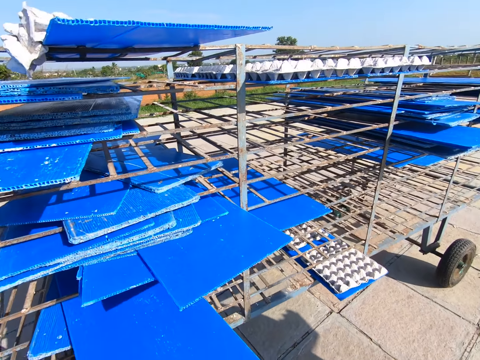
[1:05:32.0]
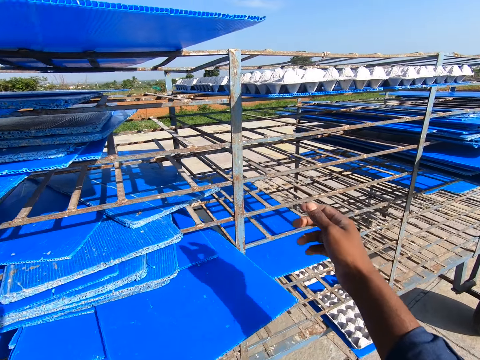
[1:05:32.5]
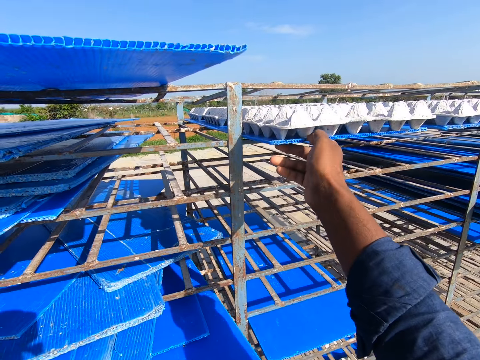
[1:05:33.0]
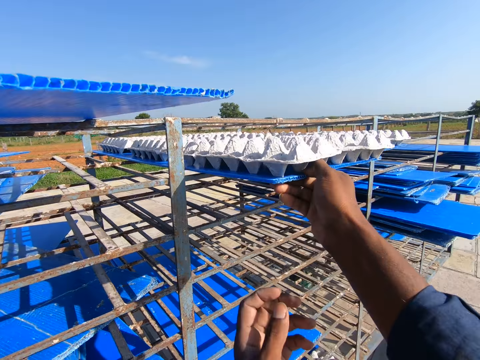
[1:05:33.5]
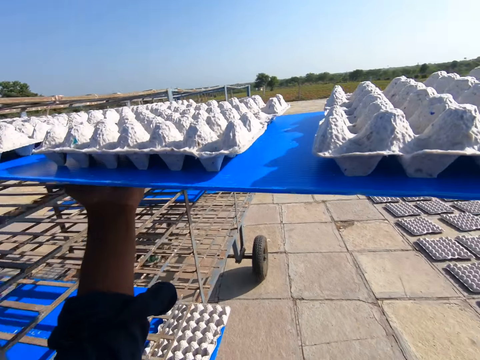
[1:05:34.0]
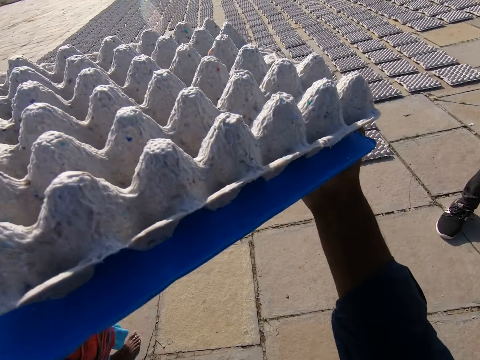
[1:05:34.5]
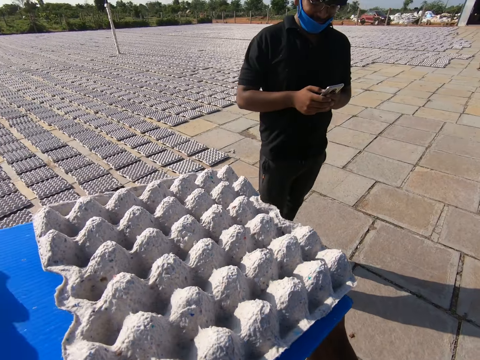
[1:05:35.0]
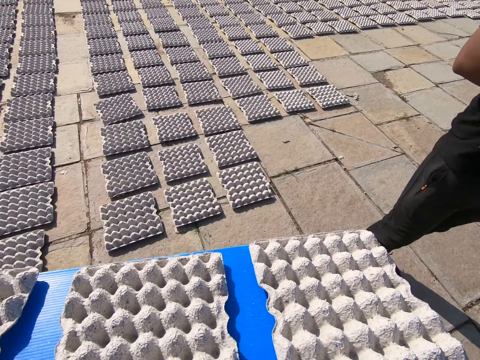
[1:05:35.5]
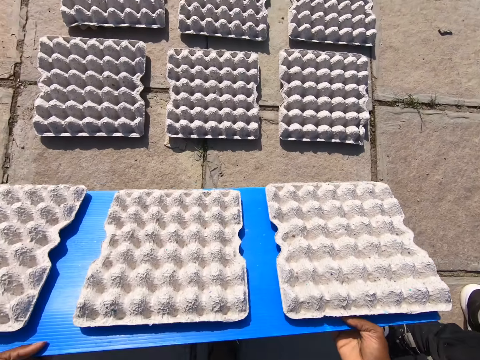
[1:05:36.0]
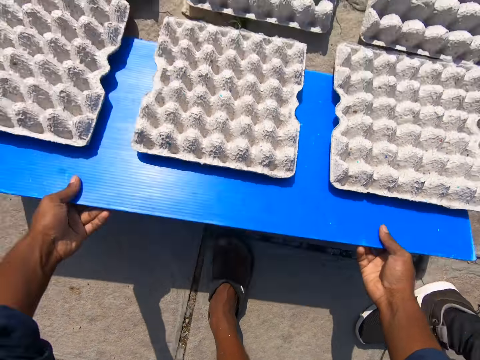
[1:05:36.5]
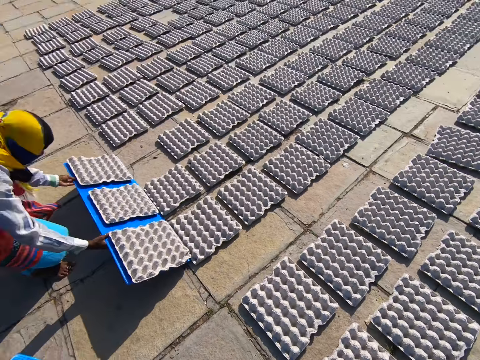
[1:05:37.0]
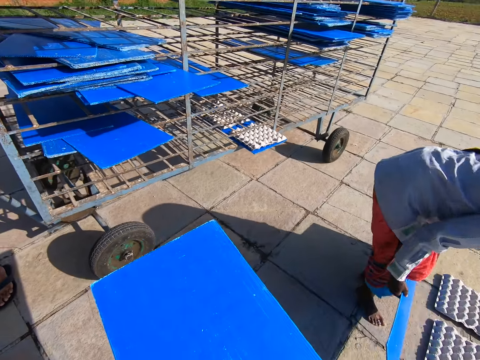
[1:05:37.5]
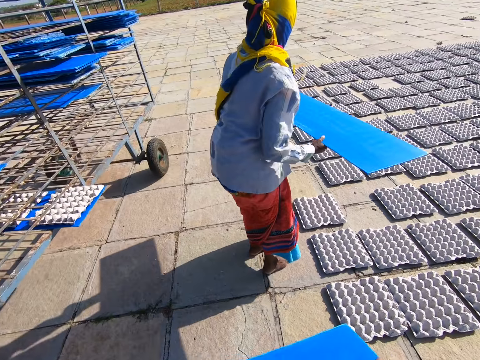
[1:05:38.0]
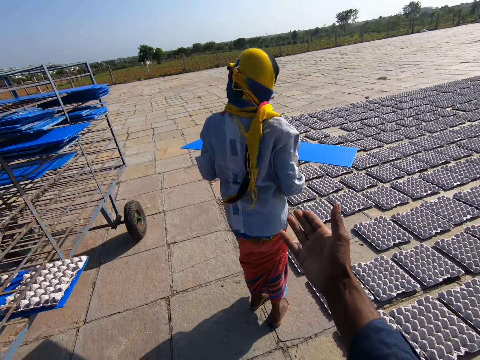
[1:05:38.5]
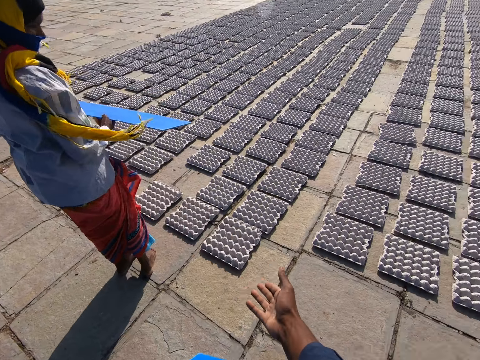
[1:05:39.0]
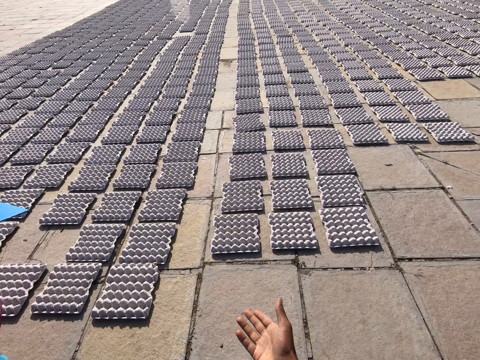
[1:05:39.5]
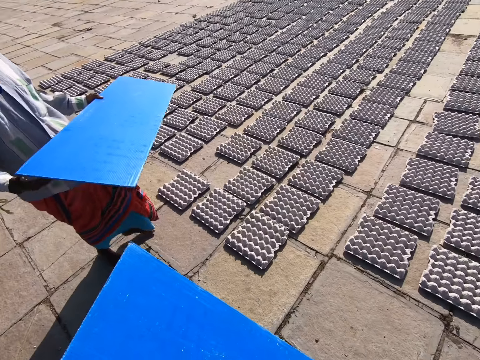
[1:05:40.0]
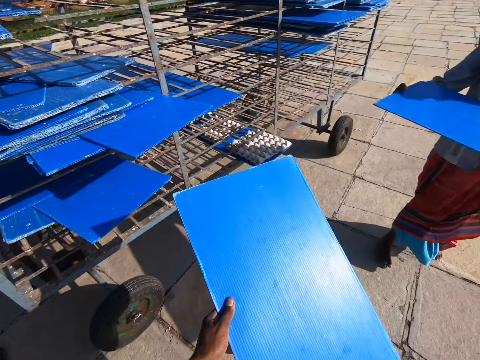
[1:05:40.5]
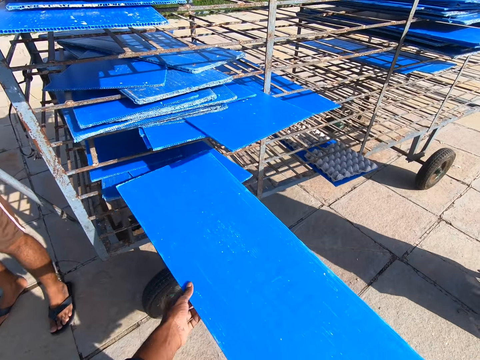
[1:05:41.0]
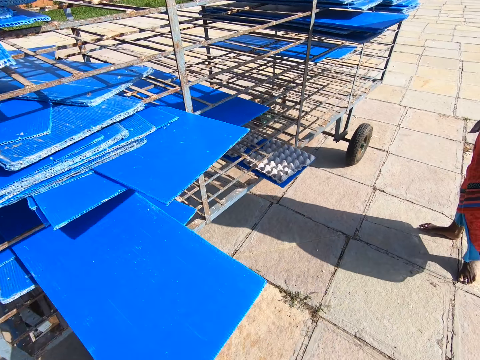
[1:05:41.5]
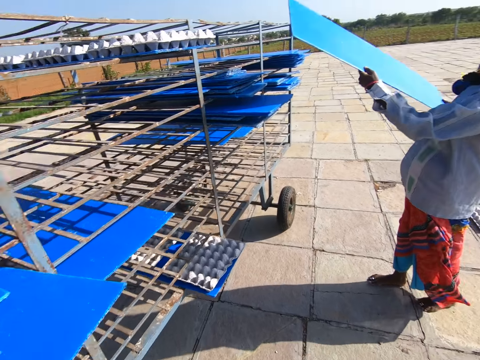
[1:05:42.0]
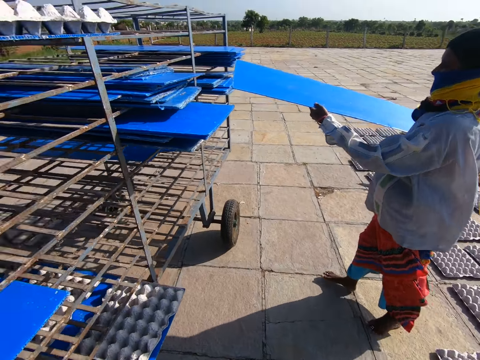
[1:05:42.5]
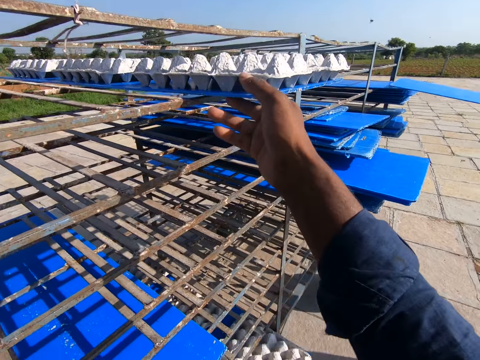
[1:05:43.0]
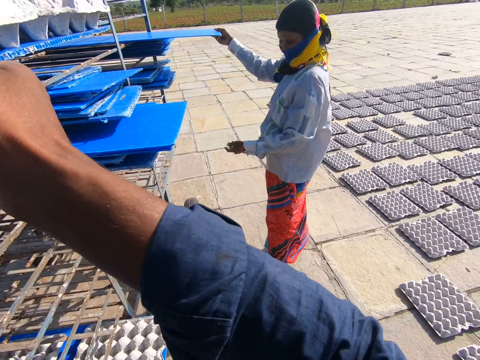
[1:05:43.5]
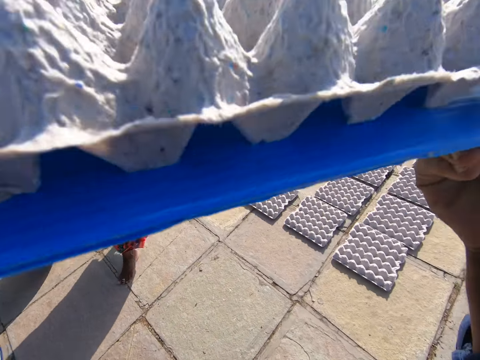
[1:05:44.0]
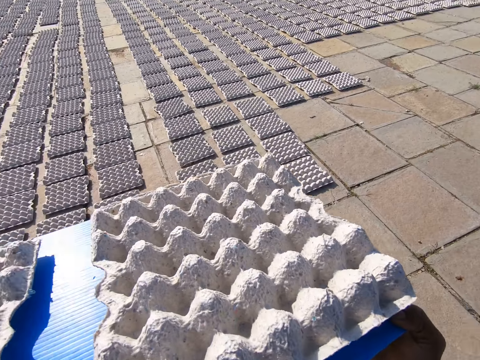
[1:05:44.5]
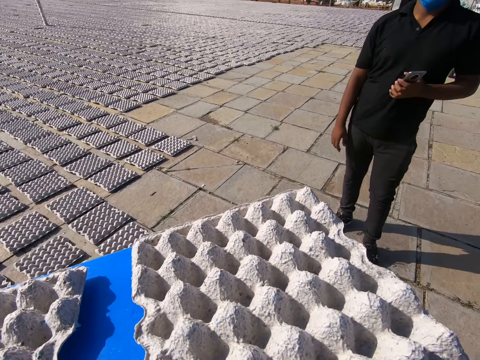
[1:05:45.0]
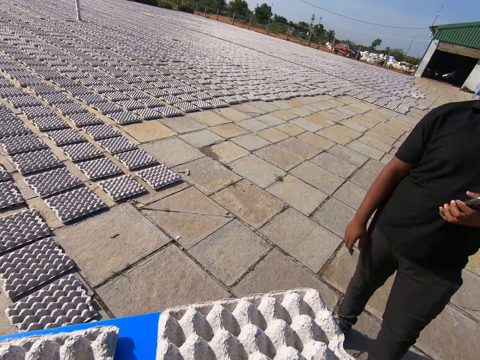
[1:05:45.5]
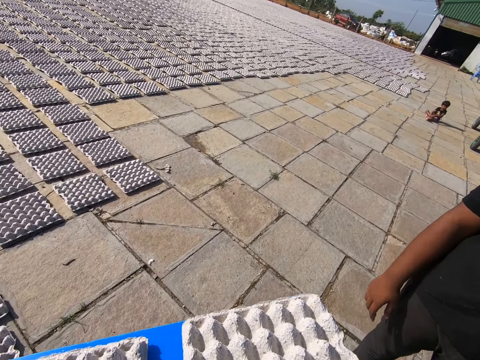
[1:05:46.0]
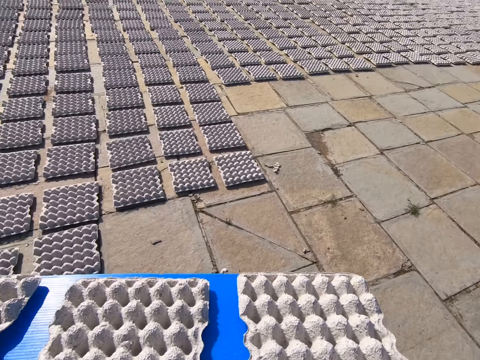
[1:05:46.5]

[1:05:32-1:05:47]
The camera wearer puts the tray or shelving board in the rack or tray trolley with both hands. They pick a tray of egg crates from the rack with both hands. They drop the egg crates on the tray on the ground. A woman drops the egg crates on the tray on the ground. The camera wearer gestures to the woman. They put the tray in the rack with both hands. The woman drops the egg crates on the tray on the ground. The camera wearer picks a tray of egg crates from the rack with both hands. The woman puts the shelving board in the tray trolley. The camera wearer carries egg trays around the compound.

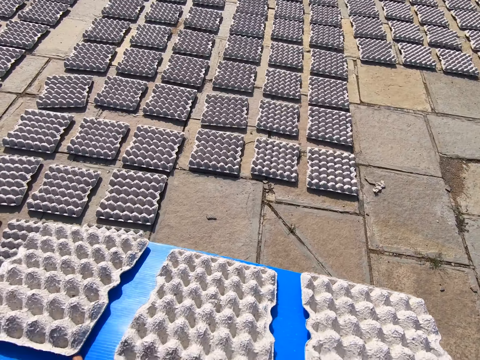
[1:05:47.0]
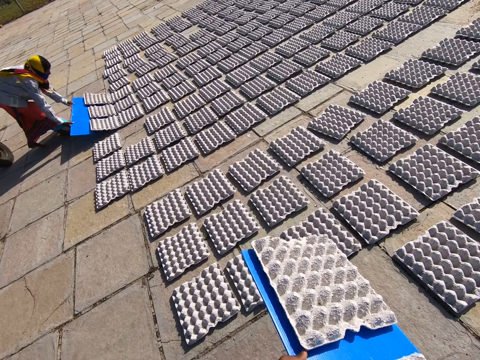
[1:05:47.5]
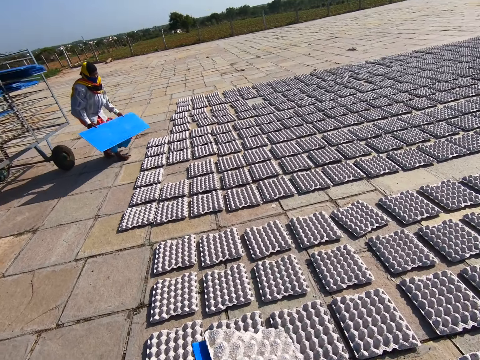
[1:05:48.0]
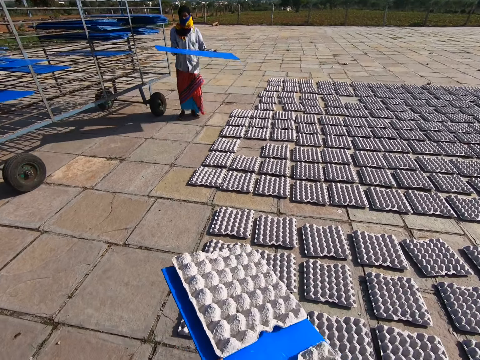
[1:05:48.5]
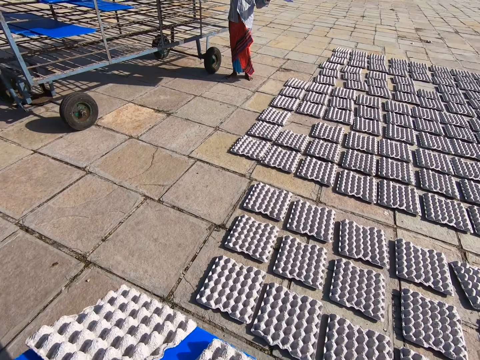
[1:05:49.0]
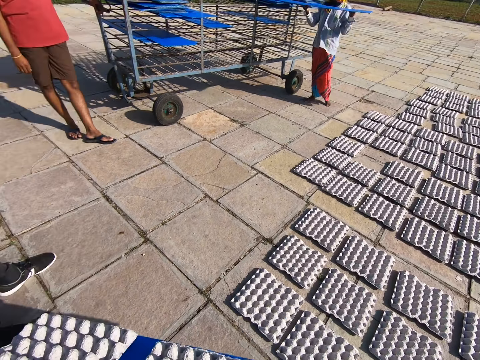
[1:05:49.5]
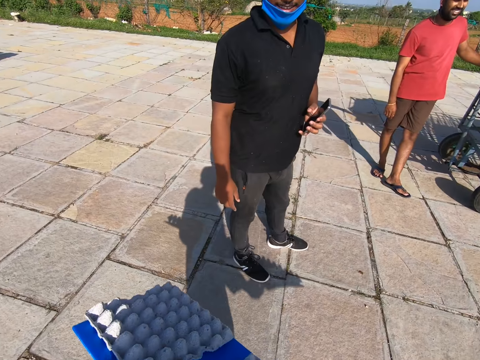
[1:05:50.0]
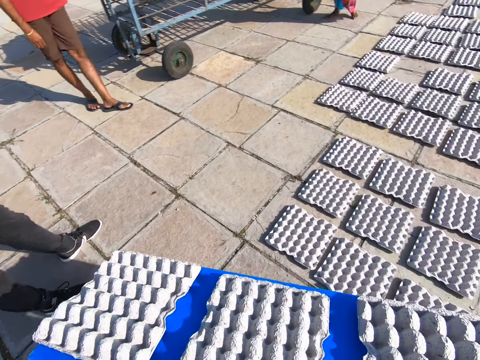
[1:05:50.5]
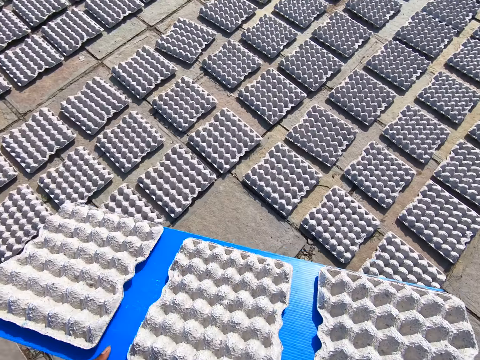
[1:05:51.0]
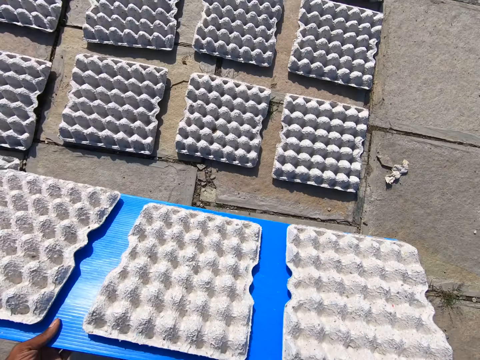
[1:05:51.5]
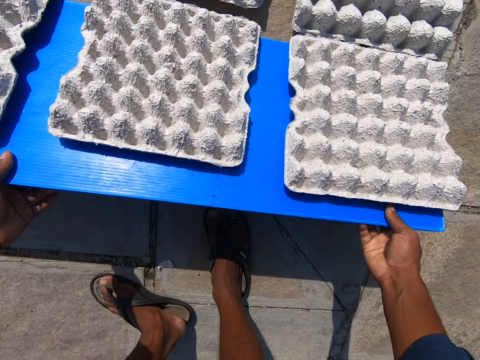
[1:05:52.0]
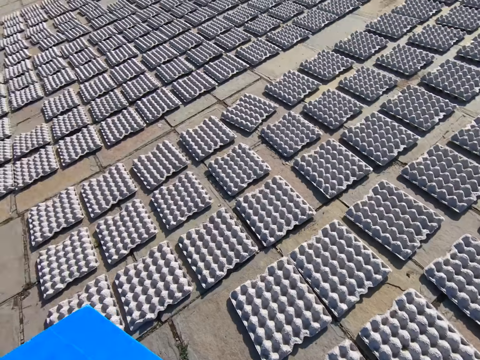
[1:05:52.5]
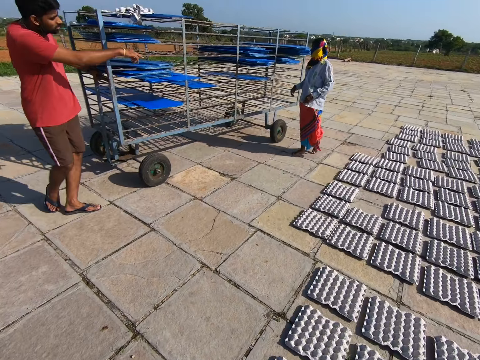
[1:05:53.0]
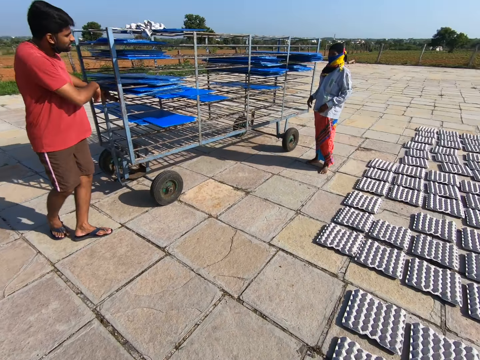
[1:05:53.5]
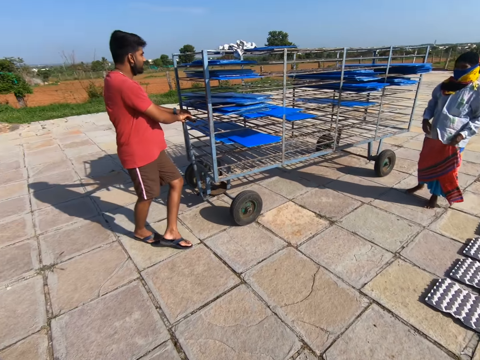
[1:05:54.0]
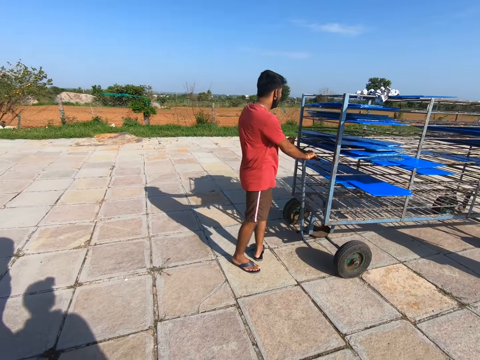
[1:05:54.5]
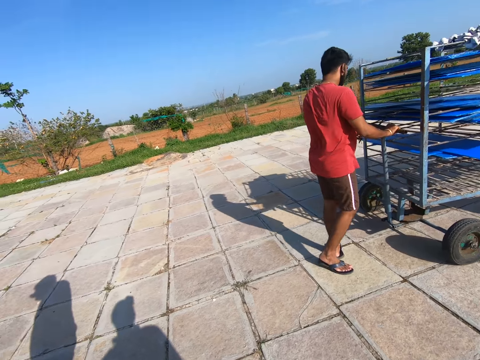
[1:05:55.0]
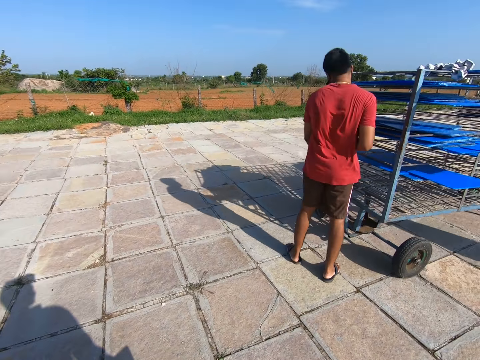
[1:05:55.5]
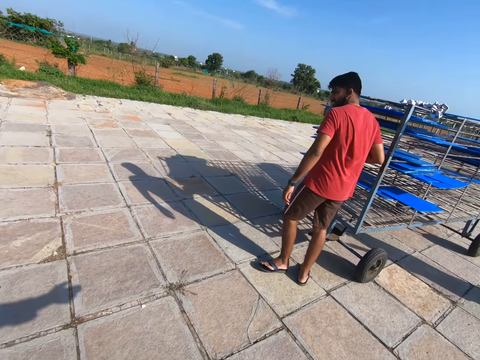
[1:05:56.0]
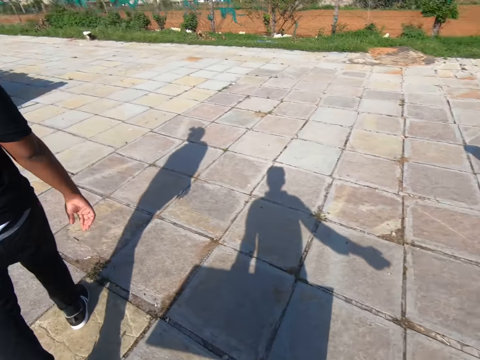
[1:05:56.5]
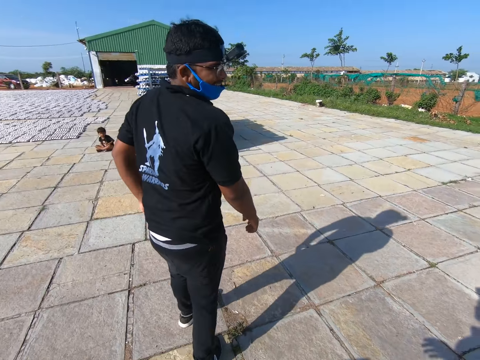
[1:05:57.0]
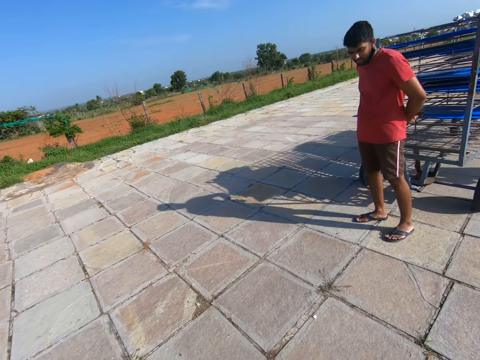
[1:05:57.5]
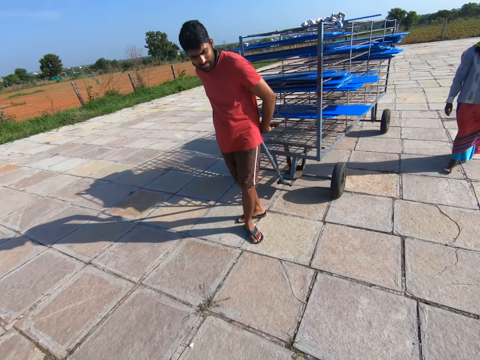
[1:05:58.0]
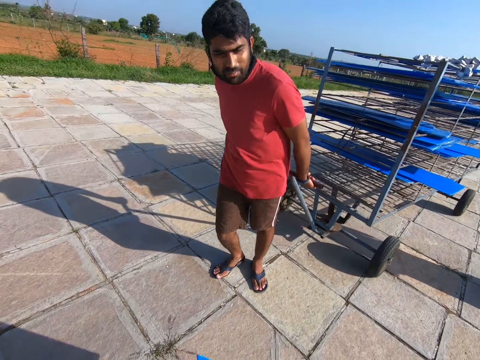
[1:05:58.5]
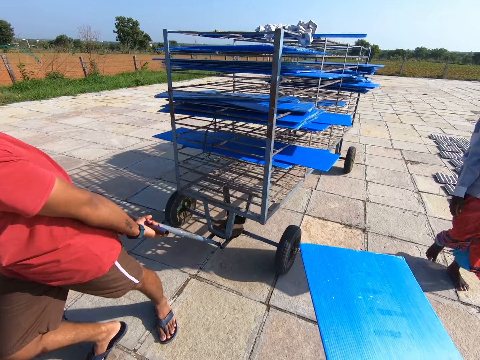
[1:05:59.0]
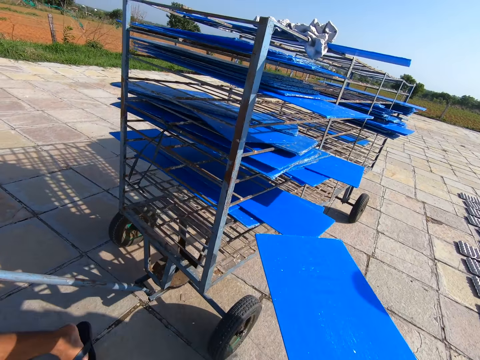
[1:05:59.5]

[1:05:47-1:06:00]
A woman drops the egg crates on the tray on the ground. The camera wearer looks around the compound. They drop the egg crates on the tray on the ground. A man gesticulates with his right hand. The camera wearer walks around the compound. The man pulls the rack with trays with both hands. The woman walks around the compound.
